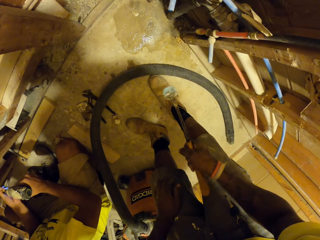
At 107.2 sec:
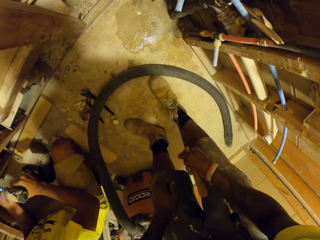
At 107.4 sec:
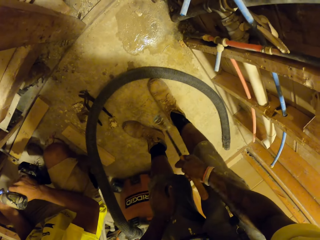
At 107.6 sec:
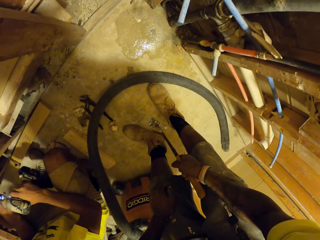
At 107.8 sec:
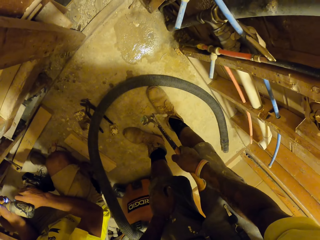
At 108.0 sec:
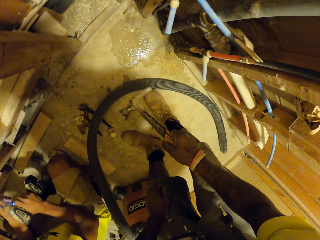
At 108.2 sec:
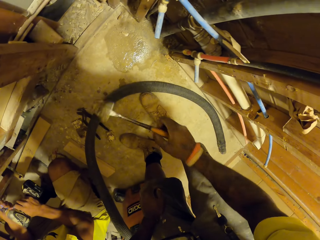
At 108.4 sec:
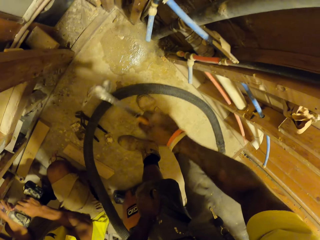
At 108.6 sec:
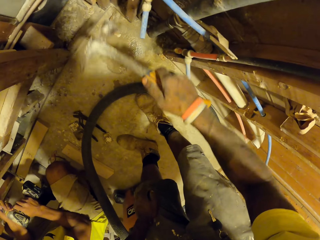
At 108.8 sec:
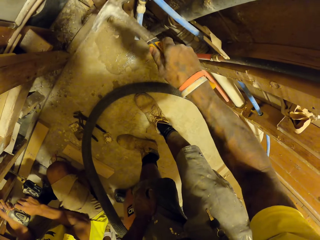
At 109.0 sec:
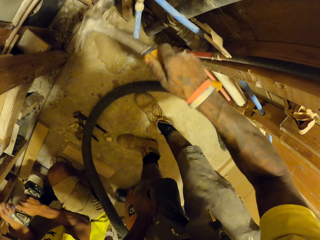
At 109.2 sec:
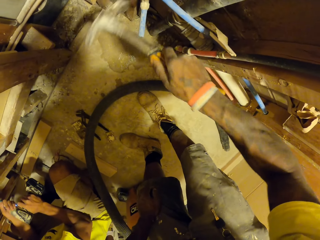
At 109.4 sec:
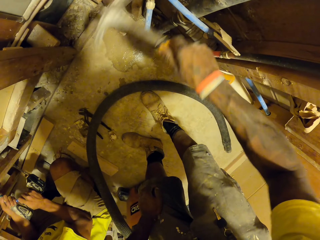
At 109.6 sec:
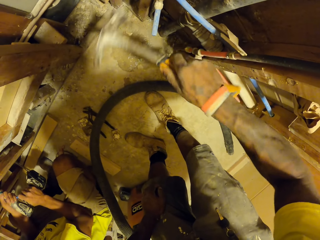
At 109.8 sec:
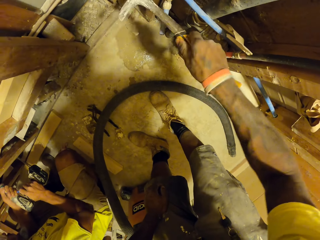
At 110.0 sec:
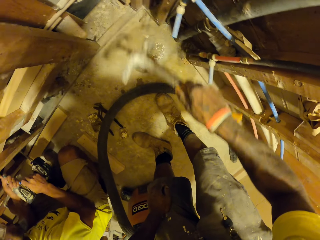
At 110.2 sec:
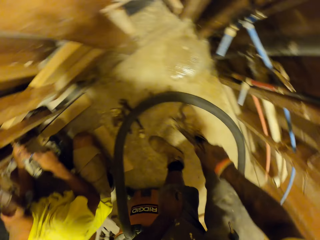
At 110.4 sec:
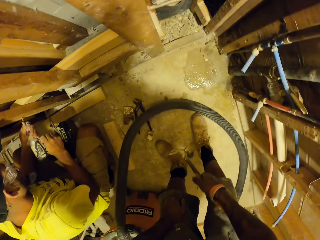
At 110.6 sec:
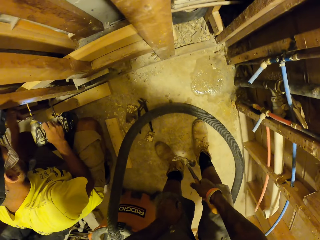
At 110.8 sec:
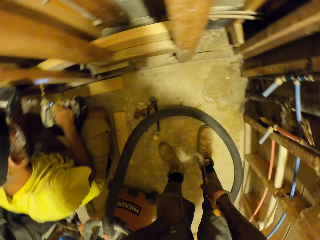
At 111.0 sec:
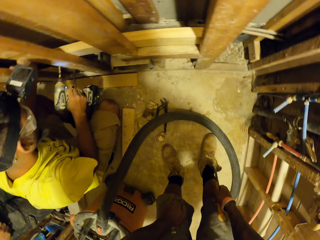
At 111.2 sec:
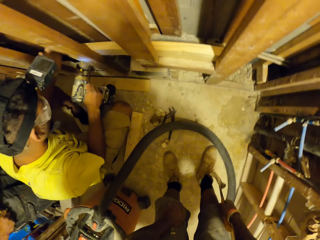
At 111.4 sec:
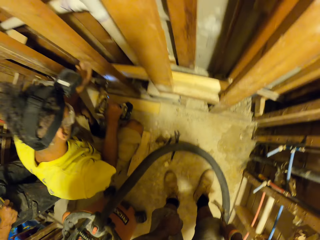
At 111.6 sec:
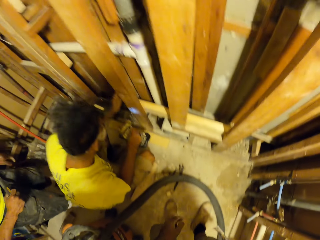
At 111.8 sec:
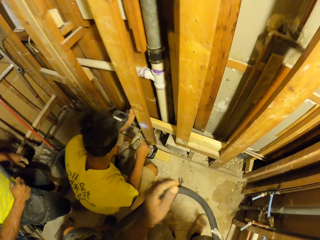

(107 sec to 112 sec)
The camera wearer removes a nail from the hammer with his left hand. A man drills a hole into the wall with the driller. The camera wearer hits the wall with the hammer.

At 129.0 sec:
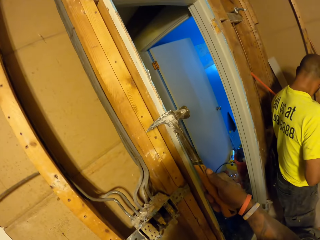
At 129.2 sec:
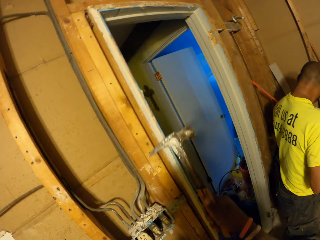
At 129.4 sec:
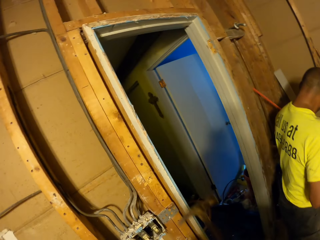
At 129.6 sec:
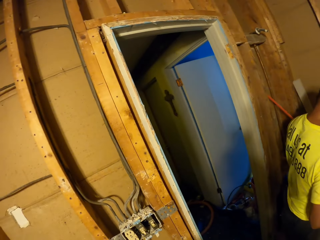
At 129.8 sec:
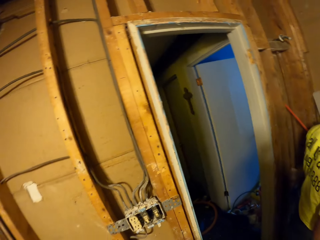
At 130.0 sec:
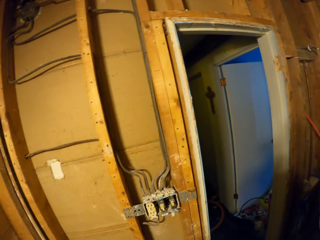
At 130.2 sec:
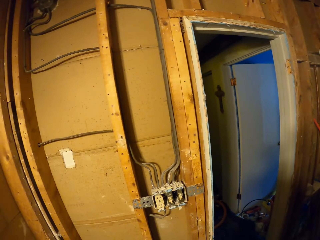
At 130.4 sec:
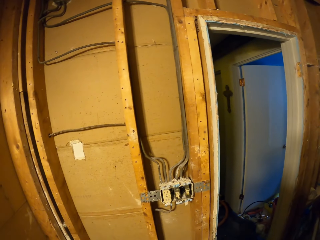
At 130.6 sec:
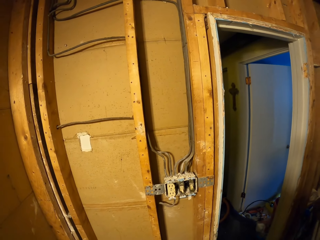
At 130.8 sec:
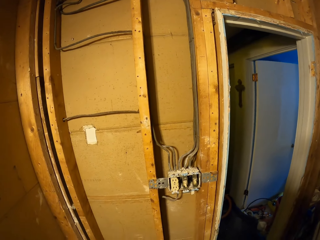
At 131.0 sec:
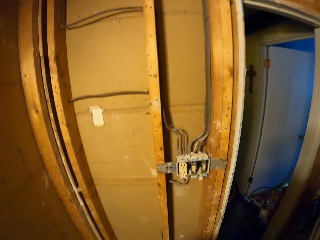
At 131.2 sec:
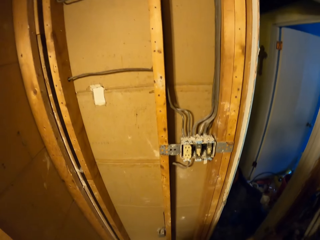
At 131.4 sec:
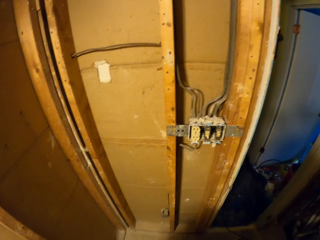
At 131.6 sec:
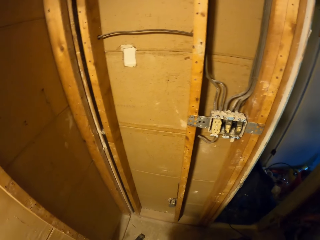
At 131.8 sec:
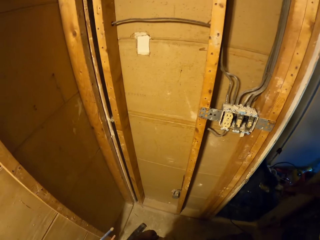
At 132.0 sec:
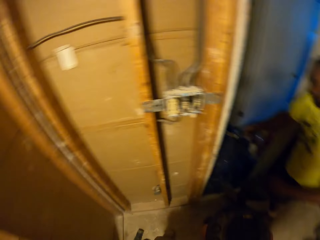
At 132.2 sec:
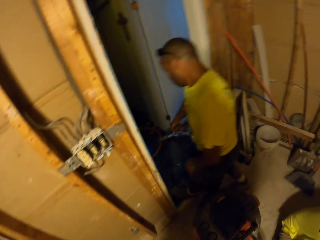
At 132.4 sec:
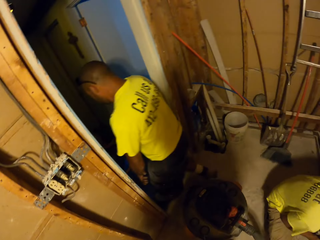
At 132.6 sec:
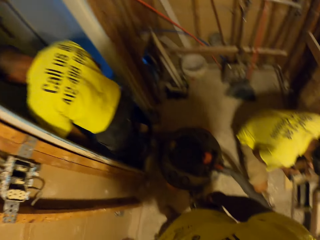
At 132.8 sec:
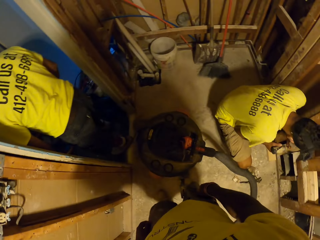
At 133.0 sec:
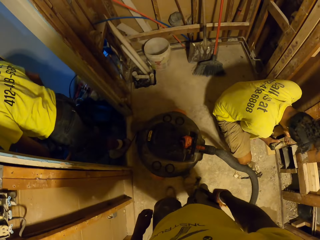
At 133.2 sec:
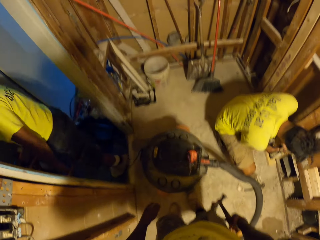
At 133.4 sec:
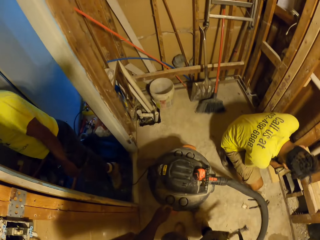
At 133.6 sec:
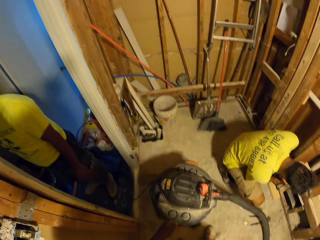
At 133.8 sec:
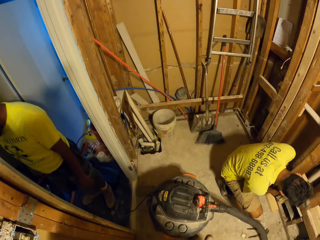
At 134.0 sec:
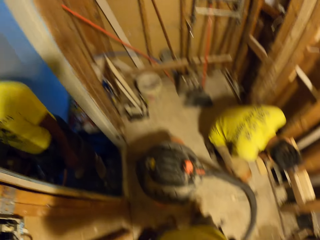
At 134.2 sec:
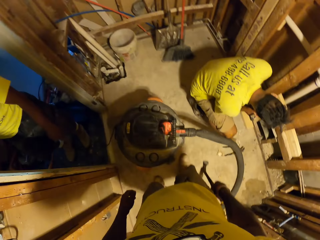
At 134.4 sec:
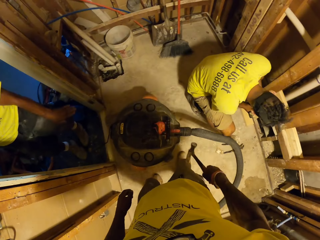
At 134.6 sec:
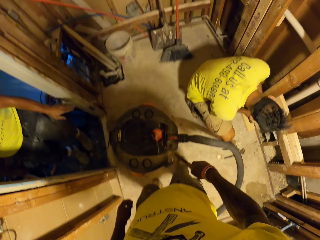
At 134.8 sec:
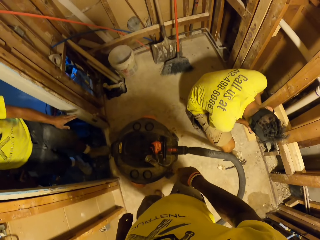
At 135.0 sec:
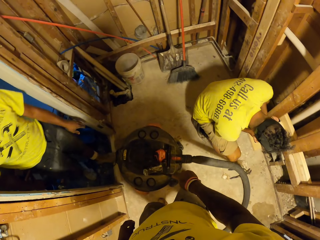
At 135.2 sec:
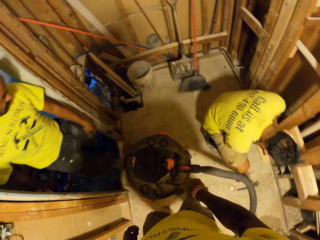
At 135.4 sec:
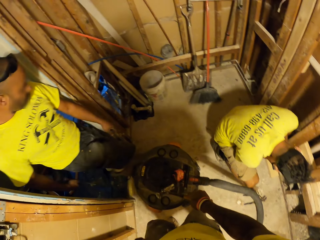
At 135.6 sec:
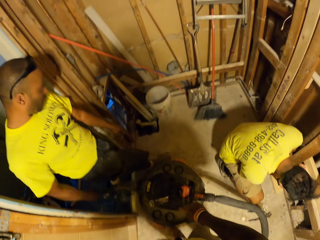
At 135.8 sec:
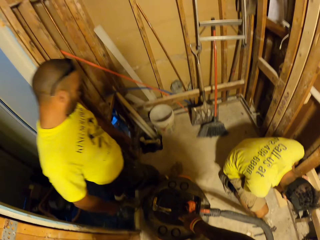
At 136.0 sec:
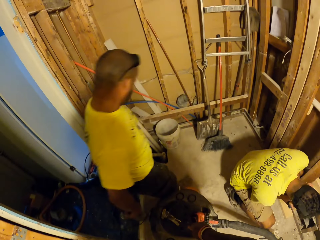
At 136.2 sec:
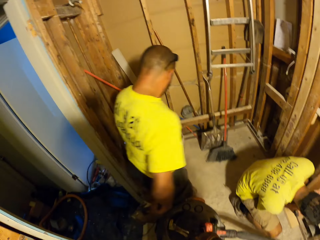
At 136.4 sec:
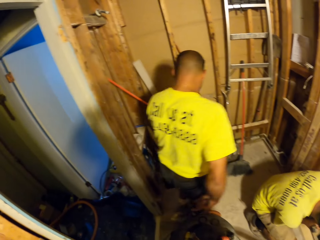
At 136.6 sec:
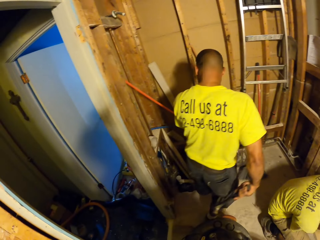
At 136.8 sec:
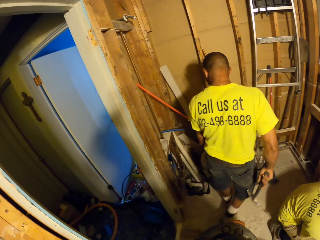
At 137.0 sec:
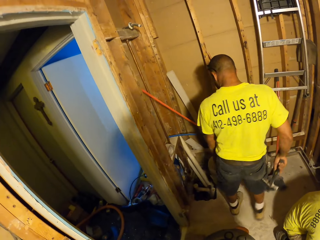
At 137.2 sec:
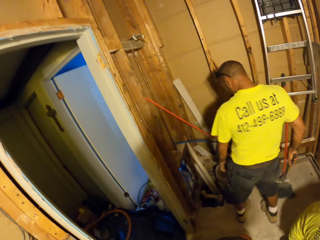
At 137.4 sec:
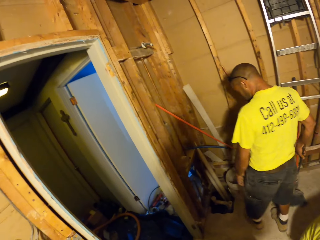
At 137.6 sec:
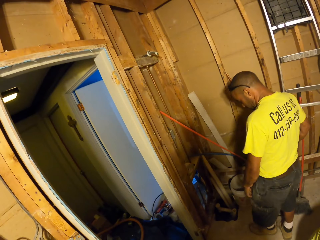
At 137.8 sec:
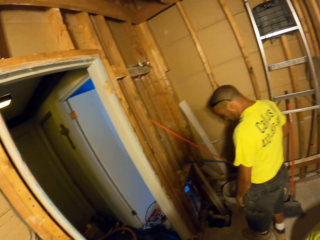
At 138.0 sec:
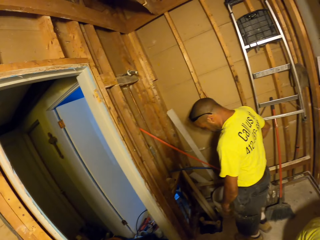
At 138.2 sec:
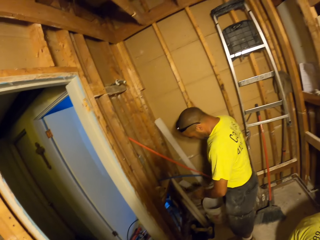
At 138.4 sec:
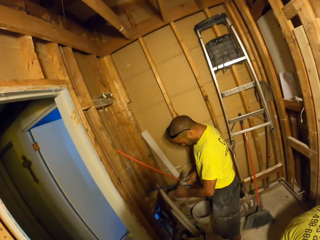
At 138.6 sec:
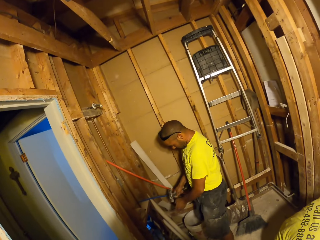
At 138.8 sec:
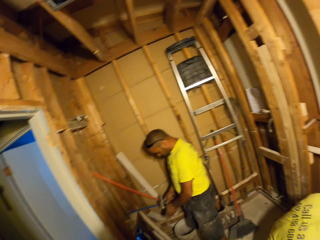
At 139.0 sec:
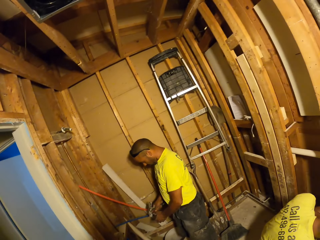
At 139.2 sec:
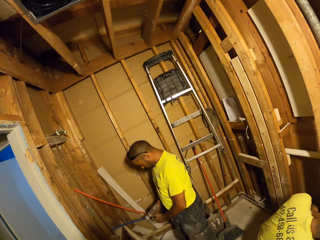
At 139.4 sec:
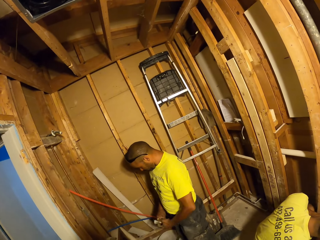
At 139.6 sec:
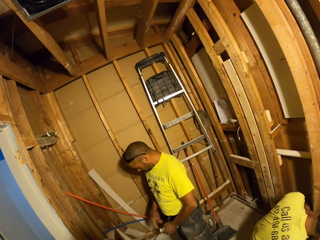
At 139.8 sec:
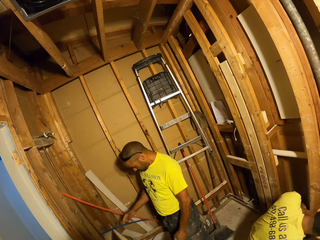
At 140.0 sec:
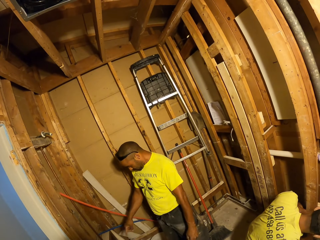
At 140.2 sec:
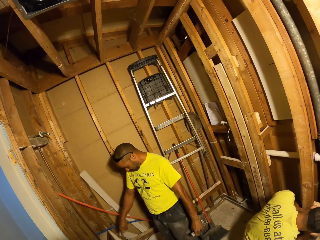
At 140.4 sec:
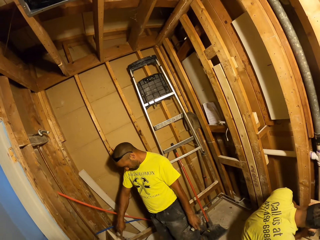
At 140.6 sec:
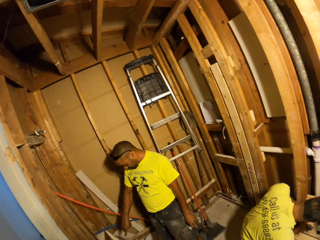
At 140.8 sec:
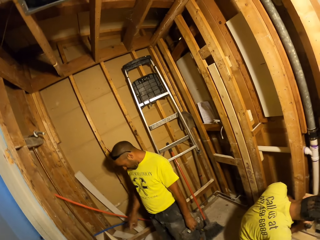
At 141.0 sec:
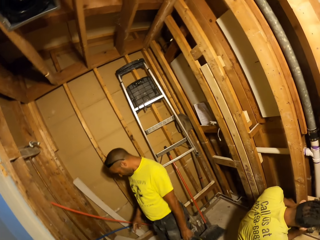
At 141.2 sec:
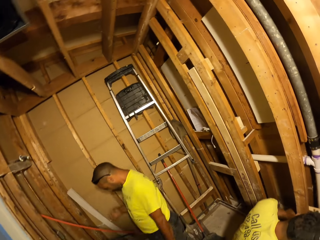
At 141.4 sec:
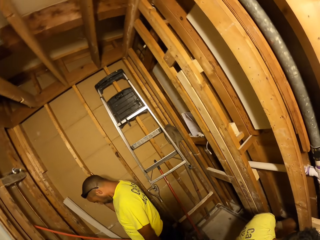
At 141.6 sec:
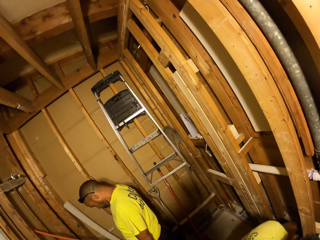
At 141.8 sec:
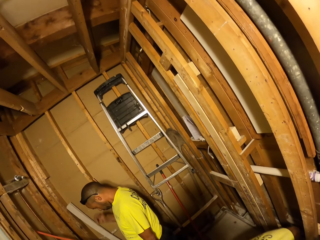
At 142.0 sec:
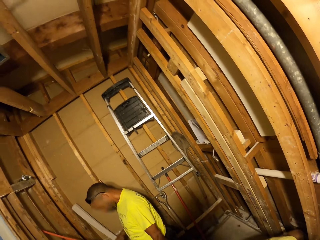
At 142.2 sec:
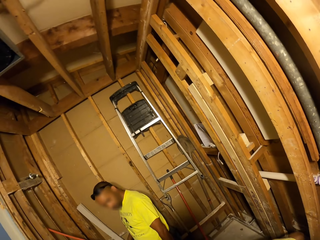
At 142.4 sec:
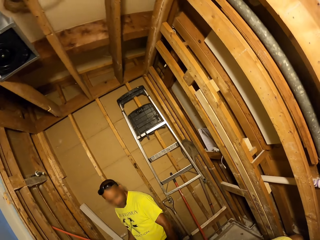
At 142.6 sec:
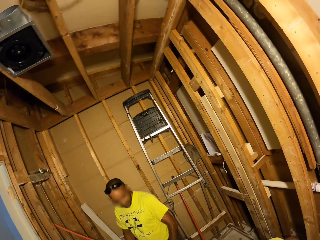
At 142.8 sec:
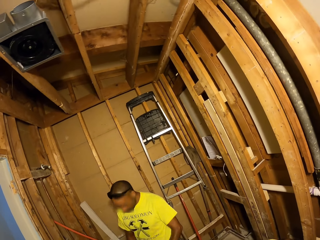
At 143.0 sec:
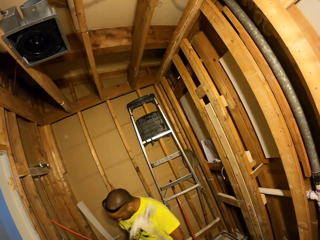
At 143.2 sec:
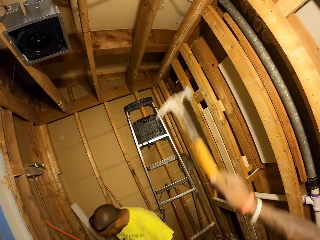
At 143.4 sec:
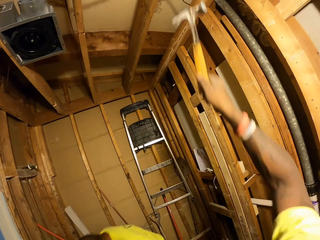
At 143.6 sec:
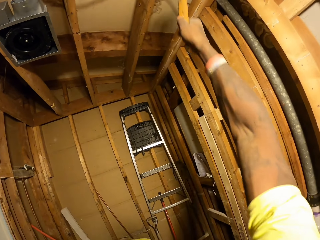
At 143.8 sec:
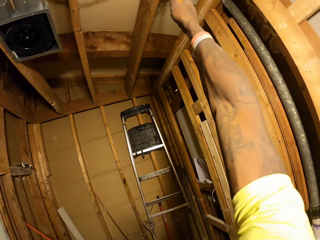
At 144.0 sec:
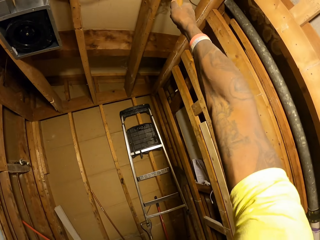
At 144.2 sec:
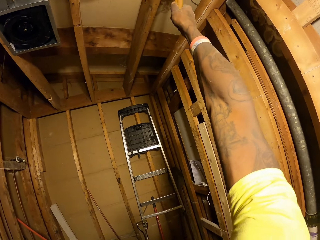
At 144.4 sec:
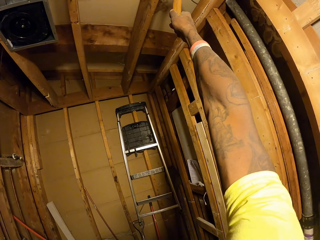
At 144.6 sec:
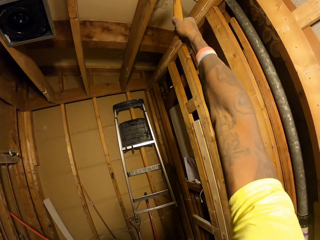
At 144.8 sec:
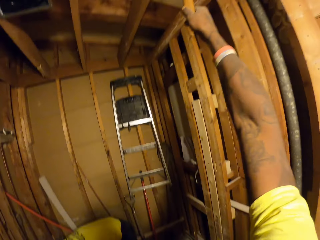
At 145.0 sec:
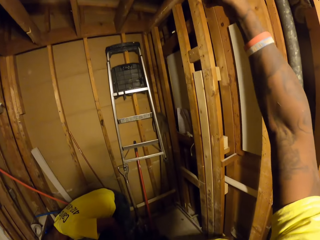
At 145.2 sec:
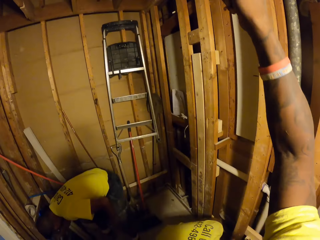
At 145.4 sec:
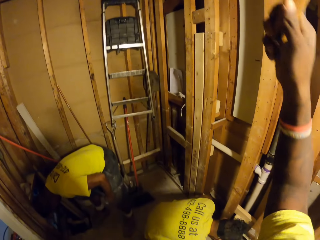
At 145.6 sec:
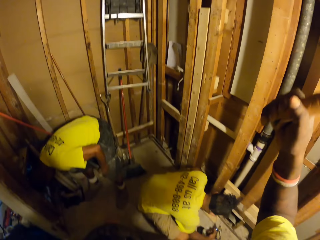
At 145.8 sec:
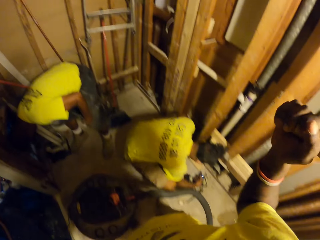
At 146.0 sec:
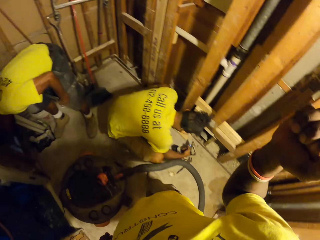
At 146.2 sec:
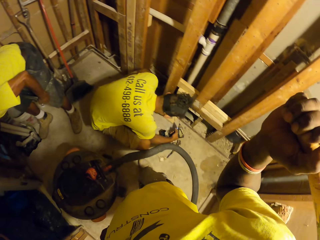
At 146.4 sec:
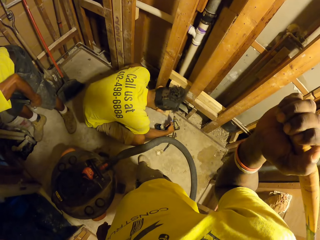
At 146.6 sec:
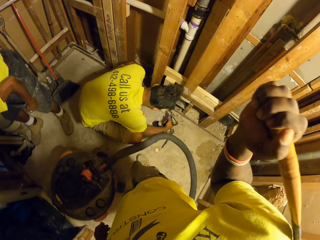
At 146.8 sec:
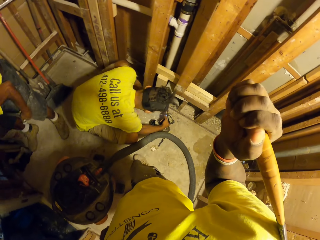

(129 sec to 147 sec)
The camera wearer slides the hammer across the wall with his right hand. He sands wood with the hammer. A man enters a room. Another man drills a hole into the wall with the driller. The first man comes out of the room. The first man touches the wall with his left hand. The camera wearer slides the hammer across the ceiling with his right hand. He sands the wood with the hammer.
